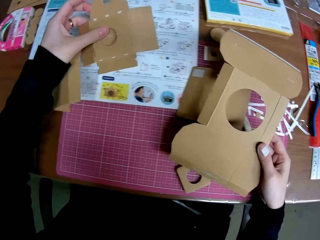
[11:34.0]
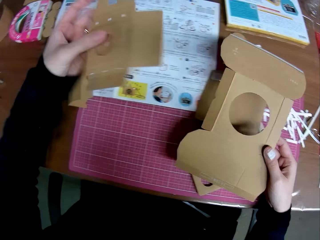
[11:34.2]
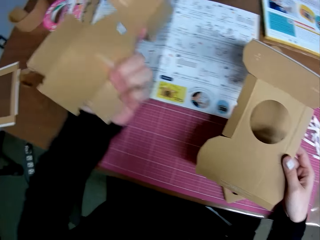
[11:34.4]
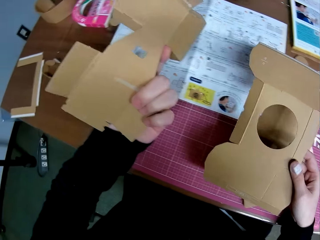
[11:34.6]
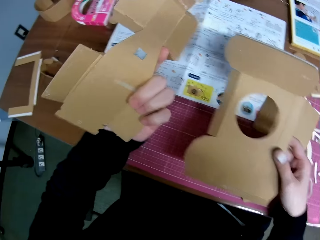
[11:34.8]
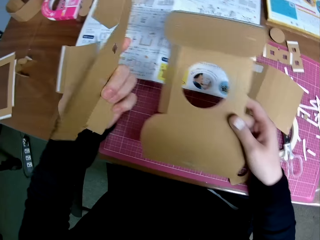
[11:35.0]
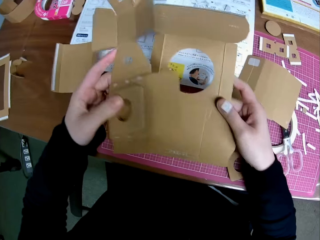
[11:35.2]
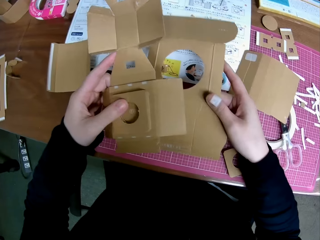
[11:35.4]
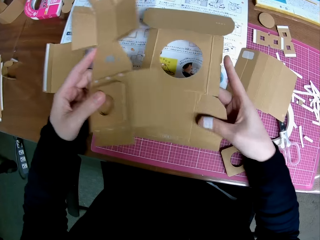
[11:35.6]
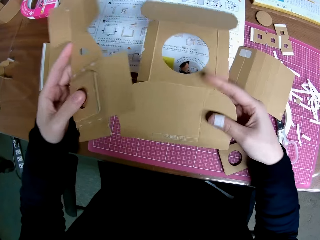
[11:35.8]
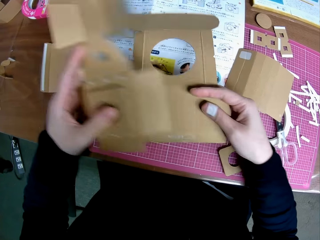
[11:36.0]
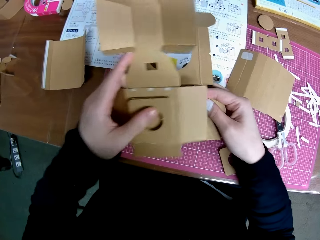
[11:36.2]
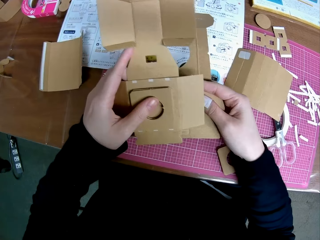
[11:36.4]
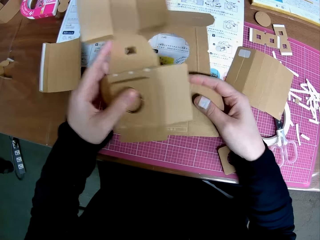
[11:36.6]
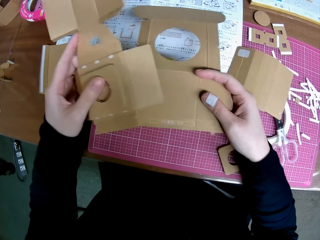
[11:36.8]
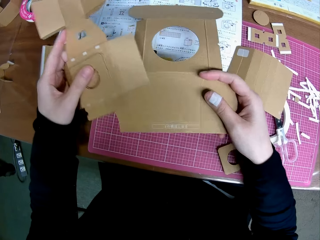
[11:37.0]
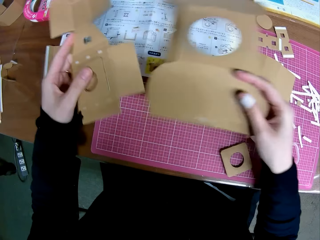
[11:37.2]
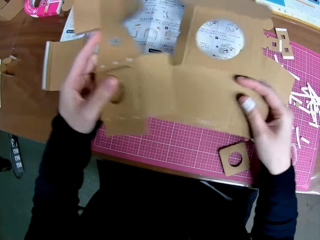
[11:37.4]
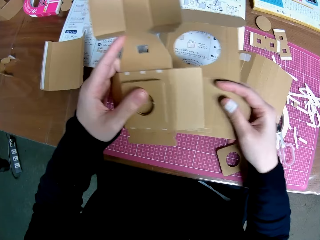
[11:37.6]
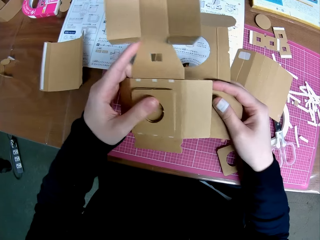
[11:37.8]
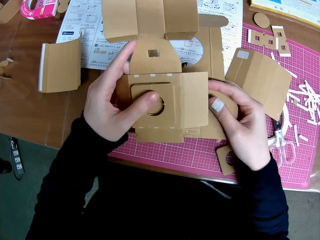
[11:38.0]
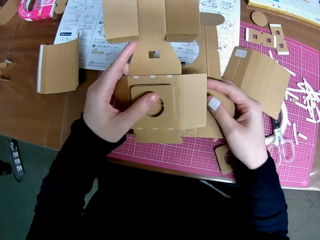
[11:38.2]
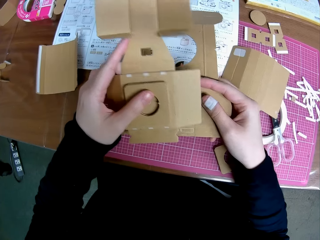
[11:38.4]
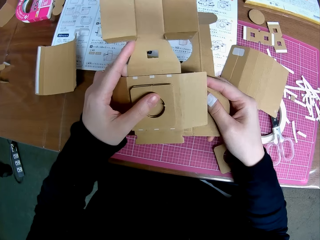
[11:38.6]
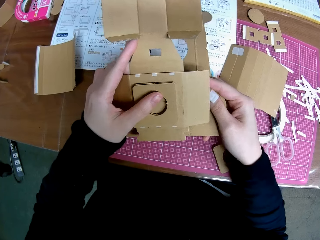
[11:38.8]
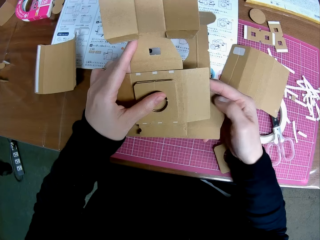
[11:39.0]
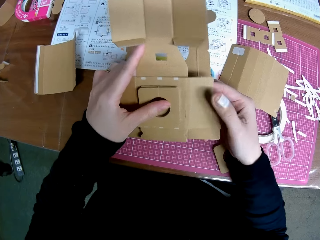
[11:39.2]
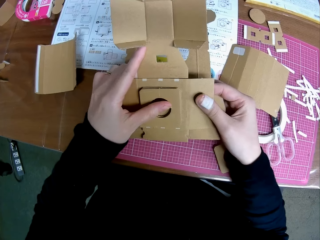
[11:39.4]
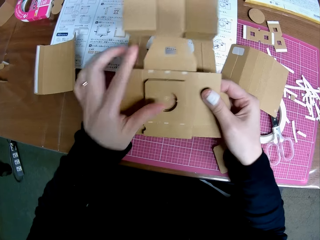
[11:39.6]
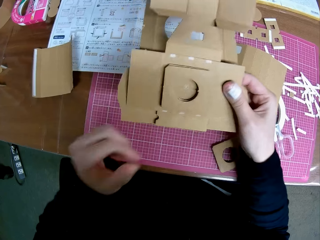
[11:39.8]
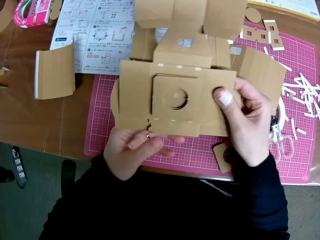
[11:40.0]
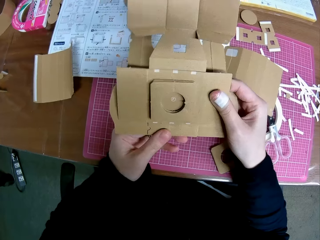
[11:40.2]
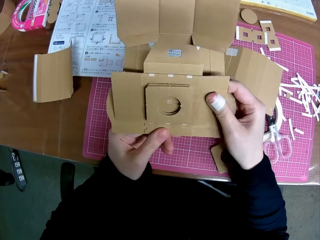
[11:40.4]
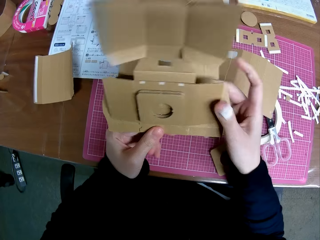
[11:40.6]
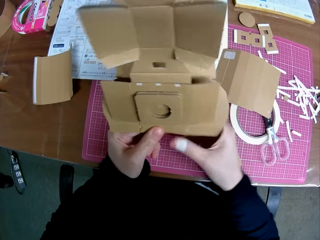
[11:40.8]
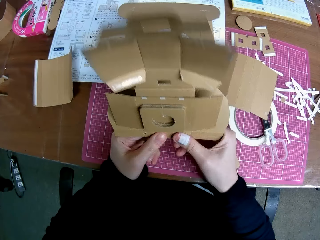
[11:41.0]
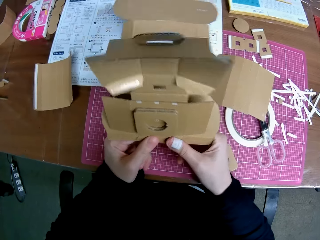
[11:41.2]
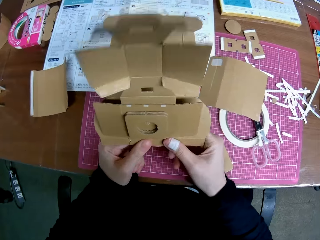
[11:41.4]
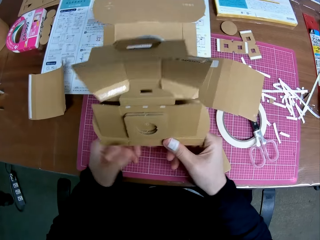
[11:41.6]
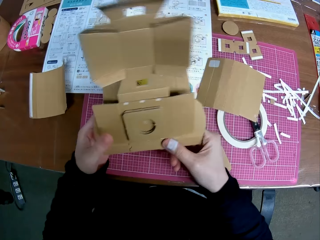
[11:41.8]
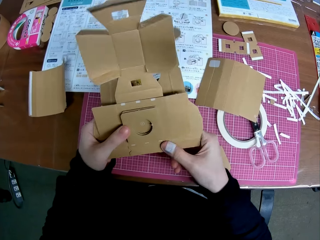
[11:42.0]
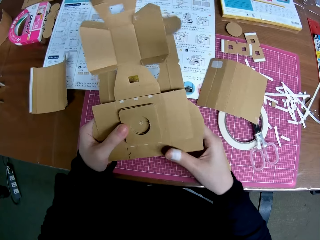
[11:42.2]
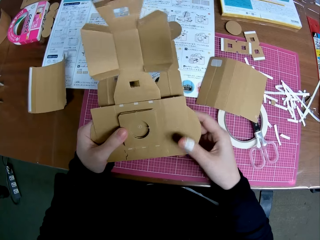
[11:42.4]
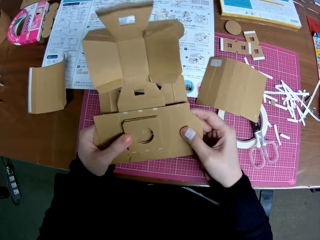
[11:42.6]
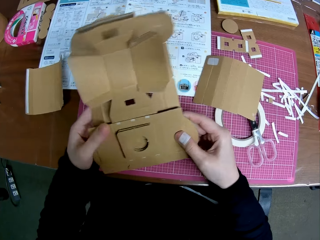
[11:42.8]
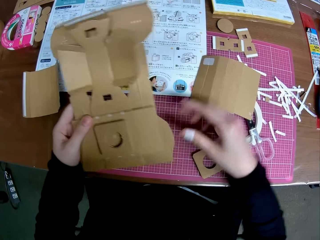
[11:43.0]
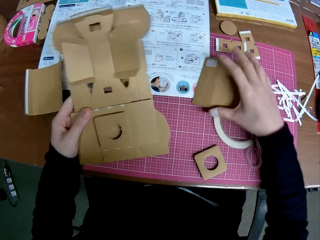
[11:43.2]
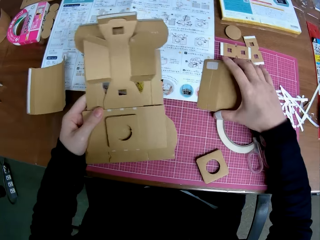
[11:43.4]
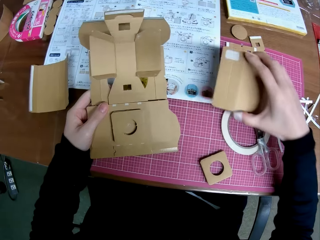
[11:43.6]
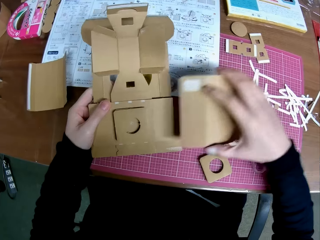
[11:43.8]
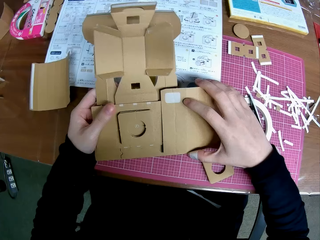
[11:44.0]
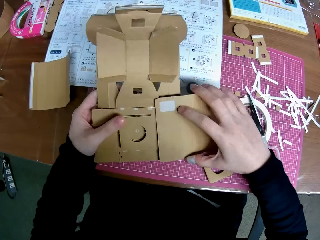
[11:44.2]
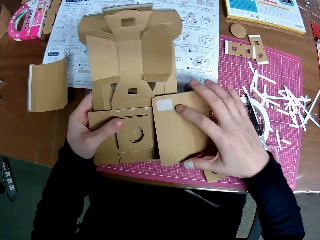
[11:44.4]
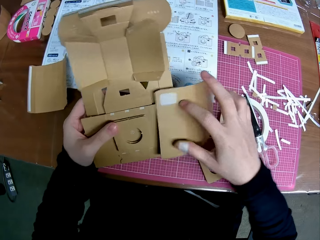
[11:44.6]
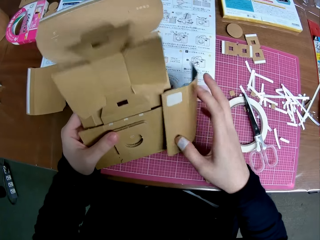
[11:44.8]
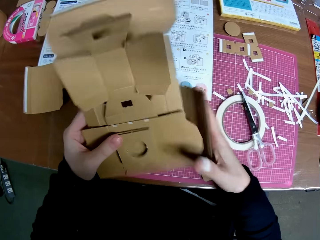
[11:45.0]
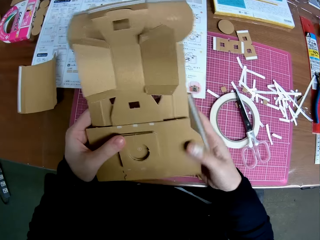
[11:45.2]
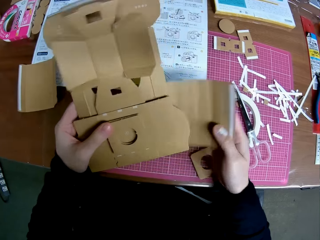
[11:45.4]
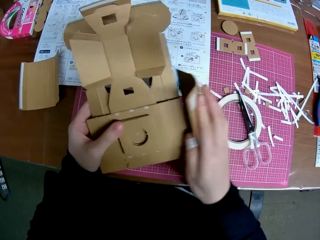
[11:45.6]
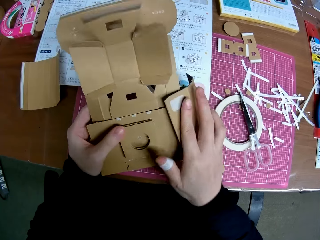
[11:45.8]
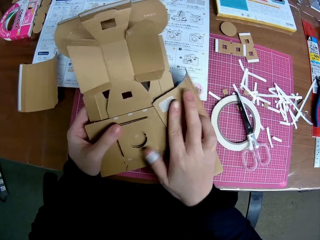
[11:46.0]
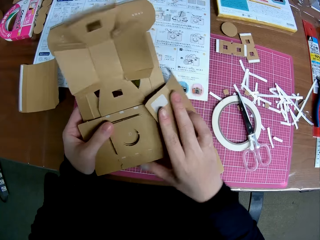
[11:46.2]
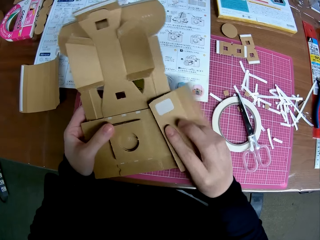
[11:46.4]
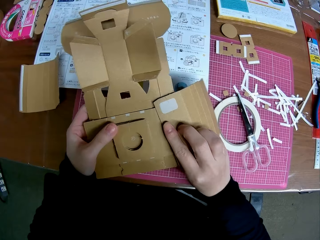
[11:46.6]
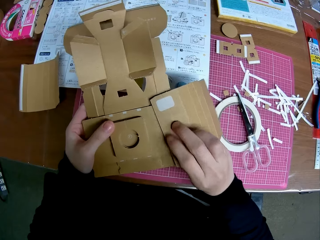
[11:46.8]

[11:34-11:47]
The camera wearer places the piece of paper mechanical model or cardboard box in his left hand on the piece of paper mechanical model in his right hand. He holds a piece of cardboard box. He fixes the pieces of cardboard box. He picks up a piece of paper mechanical model from the table with his right hand. He places the piece of paper mechanical model in his right hand on the pieces of paper mechanical model in his left hand. He holds a piece of cardboard box.

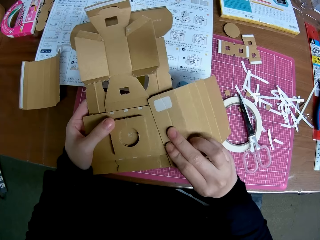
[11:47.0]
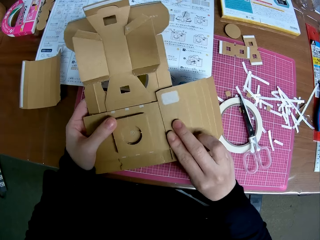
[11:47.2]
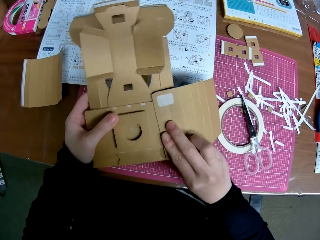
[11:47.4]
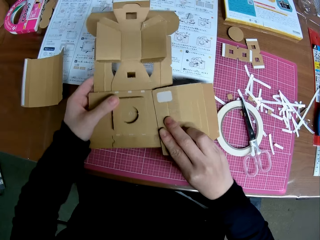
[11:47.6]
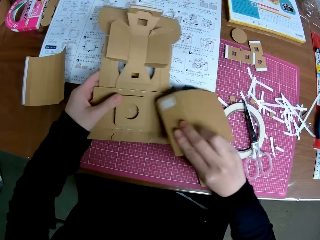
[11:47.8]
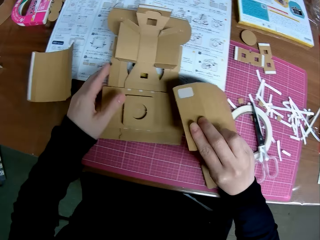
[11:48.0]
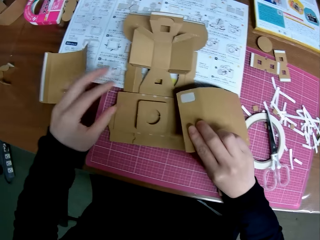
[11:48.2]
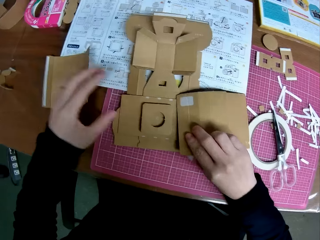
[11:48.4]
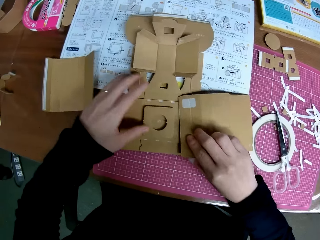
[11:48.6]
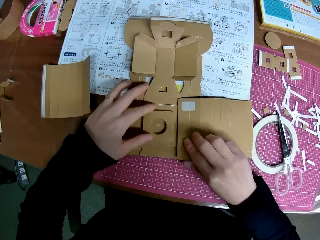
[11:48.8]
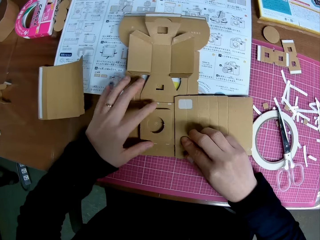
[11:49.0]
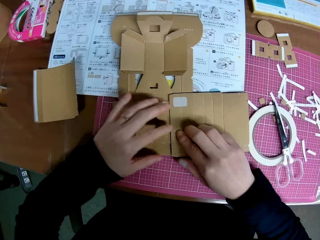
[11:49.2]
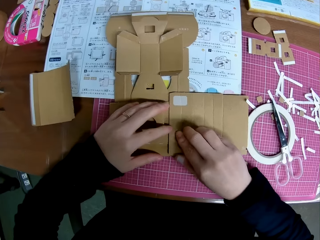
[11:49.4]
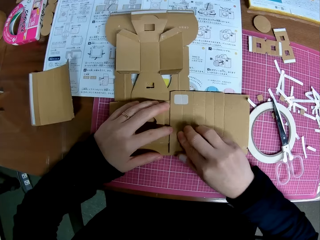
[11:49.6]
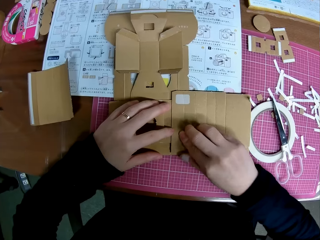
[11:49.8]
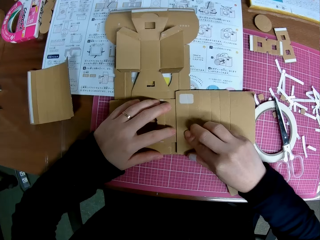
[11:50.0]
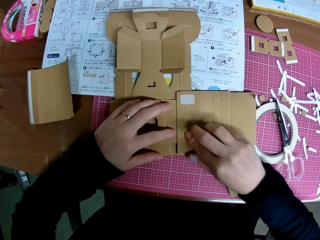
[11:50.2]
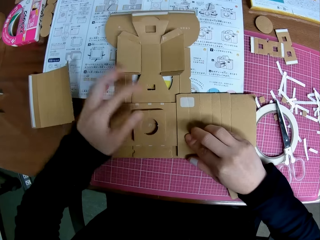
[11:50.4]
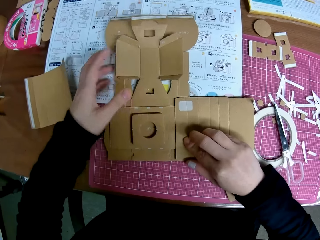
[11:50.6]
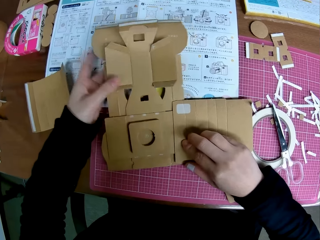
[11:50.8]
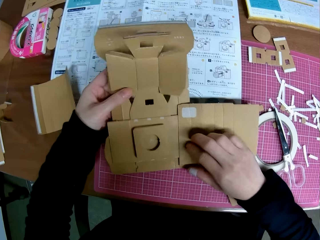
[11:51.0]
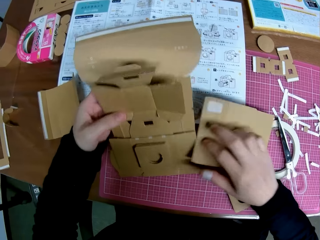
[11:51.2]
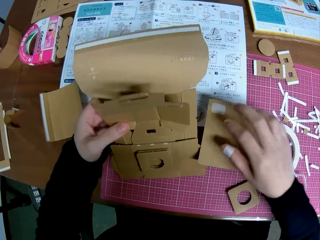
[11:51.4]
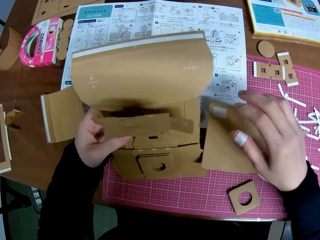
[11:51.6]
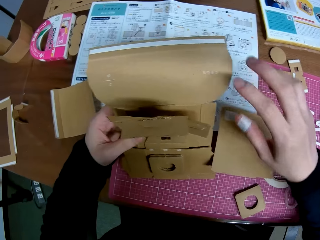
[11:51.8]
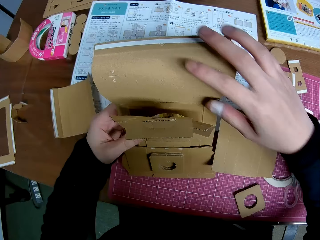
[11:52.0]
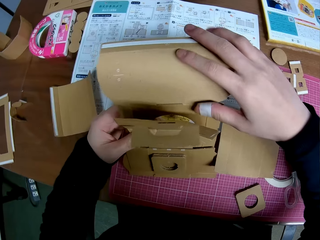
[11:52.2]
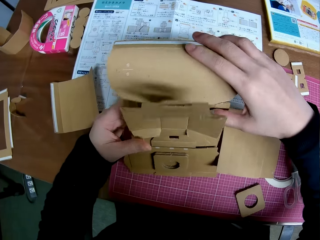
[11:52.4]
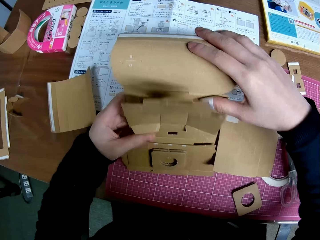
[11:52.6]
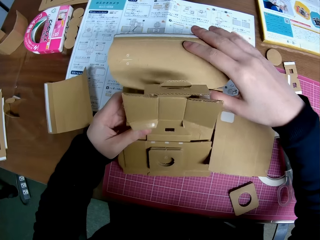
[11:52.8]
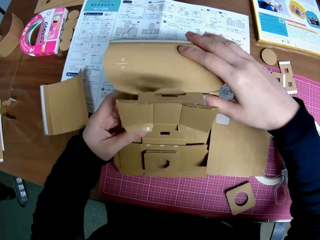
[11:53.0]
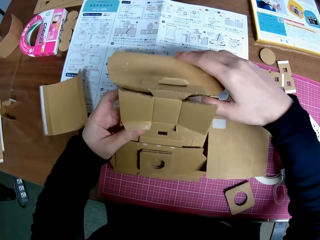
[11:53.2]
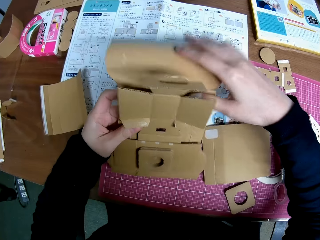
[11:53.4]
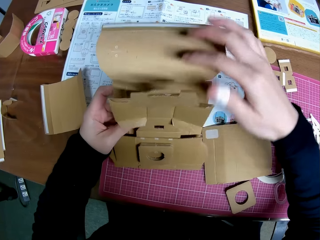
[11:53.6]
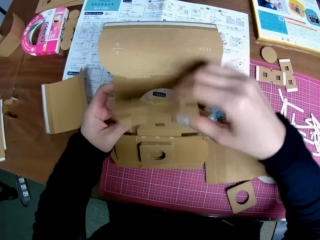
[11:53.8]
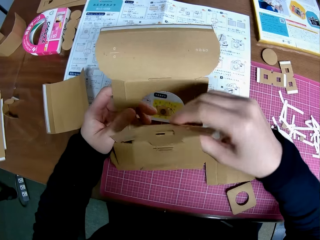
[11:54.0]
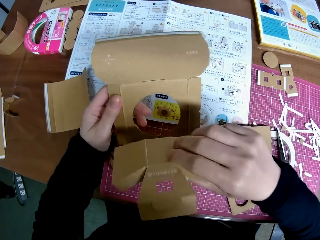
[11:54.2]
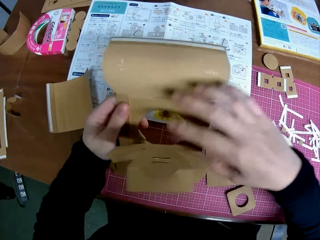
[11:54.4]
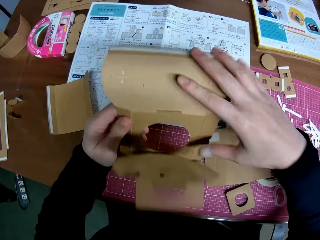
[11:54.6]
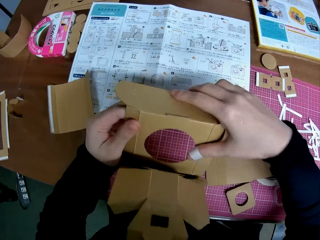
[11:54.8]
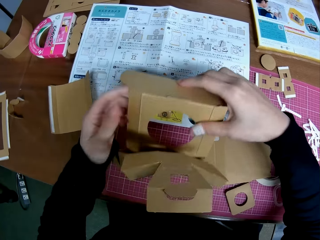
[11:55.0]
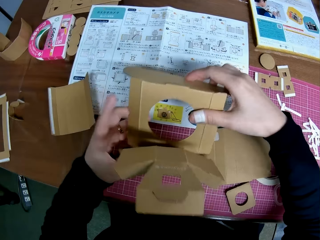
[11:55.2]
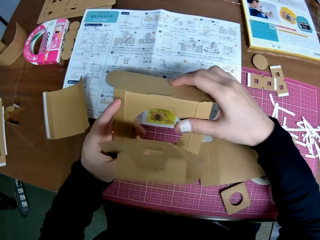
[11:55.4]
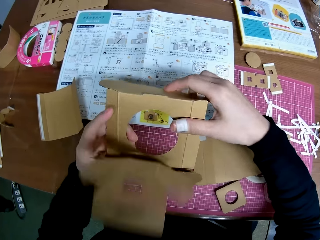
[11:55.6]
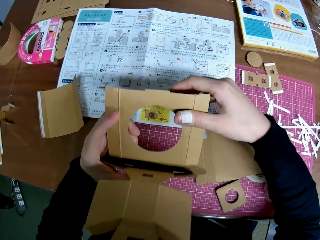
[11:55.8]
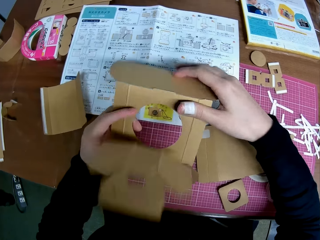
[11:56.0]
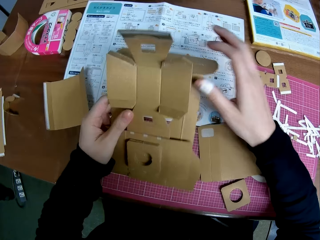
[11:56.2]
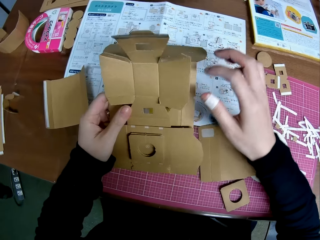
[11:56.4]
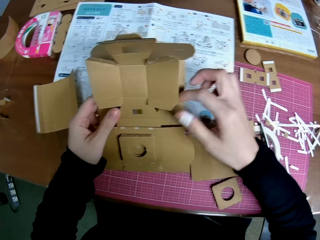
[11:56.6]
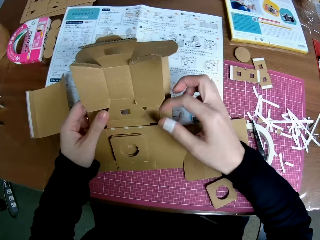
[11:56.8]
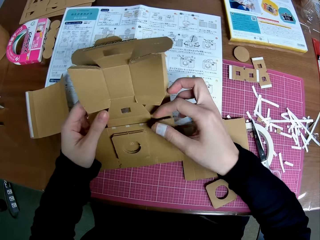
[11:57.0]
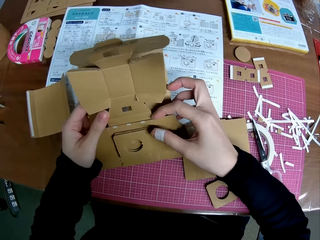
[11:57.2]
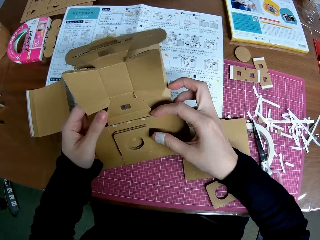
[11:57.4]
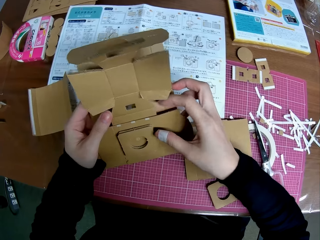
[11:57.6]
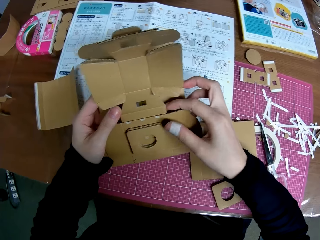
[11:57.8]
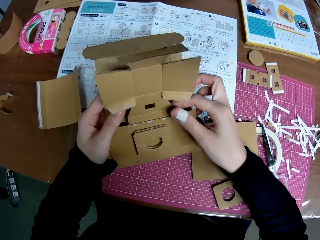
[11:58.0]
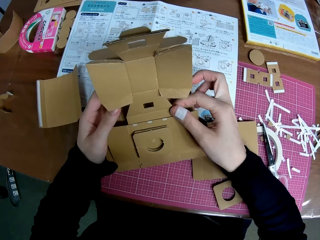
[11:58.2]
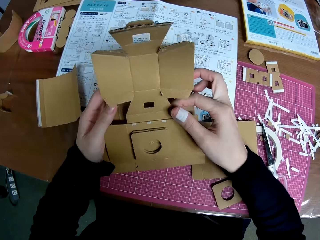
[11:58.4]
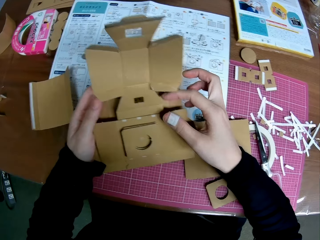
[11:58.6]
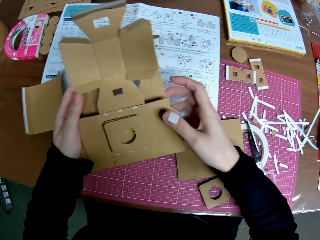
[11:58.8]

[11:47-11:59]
The camera wearer places the pieces of paper mechanical model or cardboard box on the table with his hands. He lifts the piece of paper mechanical model on the table with his left hand. He handles the piece of paper mechanical model with both hands. He holds the piece of cardboard box.
